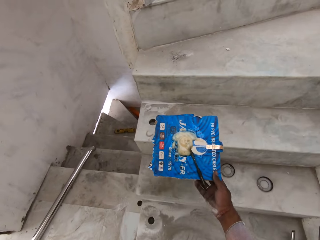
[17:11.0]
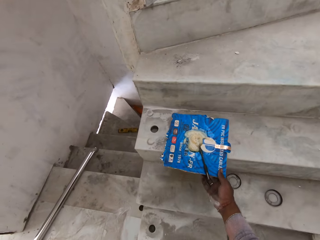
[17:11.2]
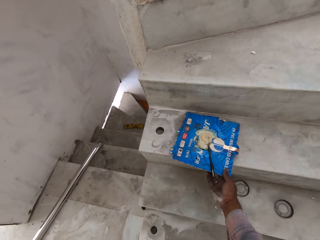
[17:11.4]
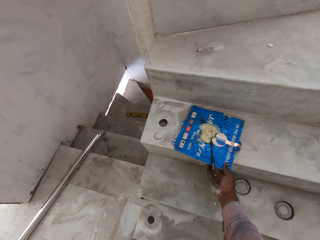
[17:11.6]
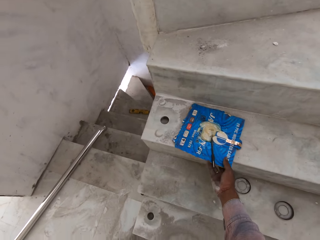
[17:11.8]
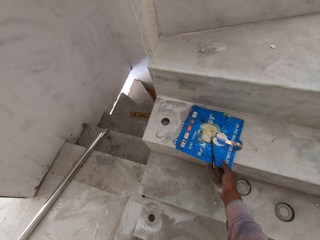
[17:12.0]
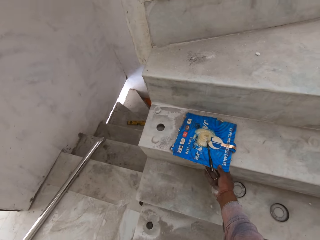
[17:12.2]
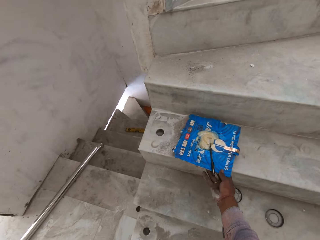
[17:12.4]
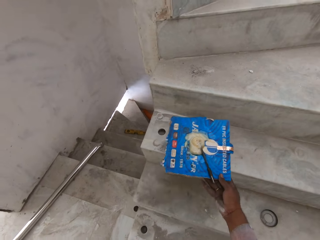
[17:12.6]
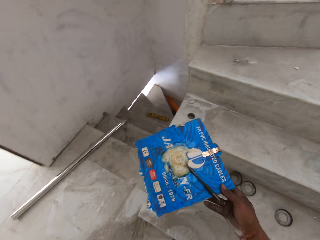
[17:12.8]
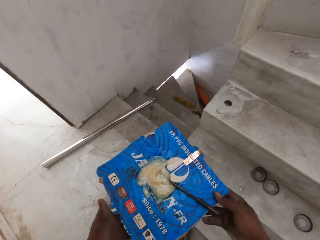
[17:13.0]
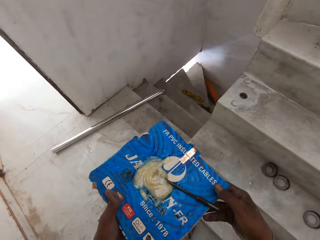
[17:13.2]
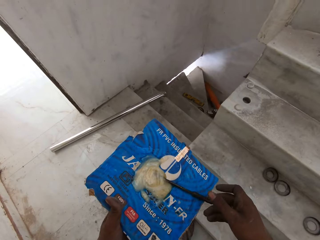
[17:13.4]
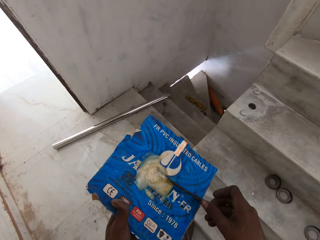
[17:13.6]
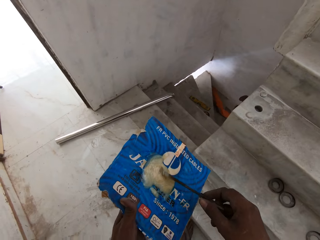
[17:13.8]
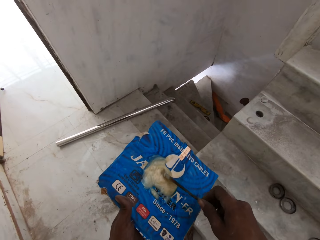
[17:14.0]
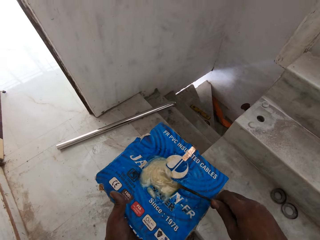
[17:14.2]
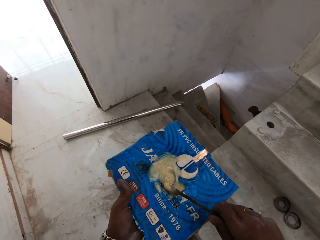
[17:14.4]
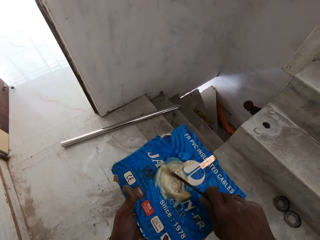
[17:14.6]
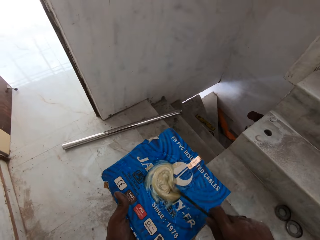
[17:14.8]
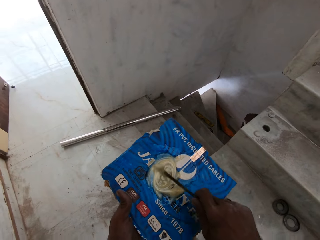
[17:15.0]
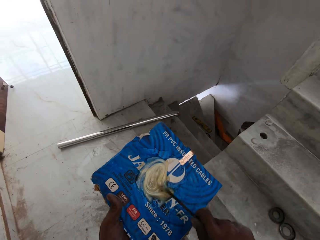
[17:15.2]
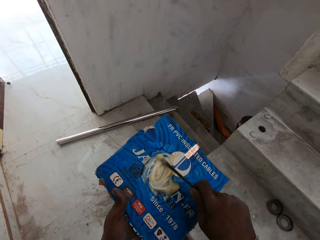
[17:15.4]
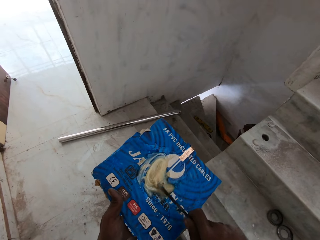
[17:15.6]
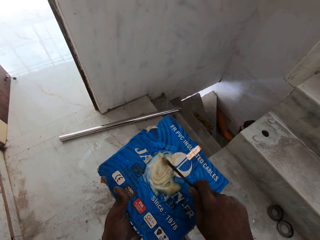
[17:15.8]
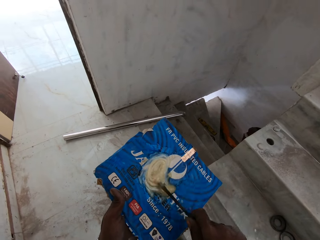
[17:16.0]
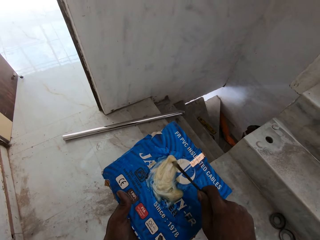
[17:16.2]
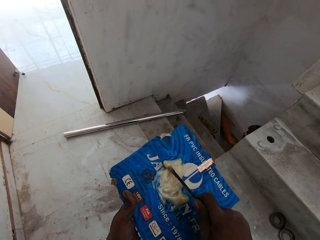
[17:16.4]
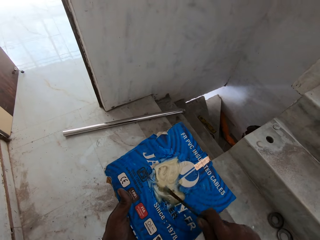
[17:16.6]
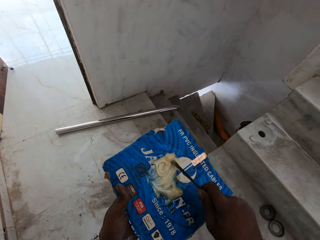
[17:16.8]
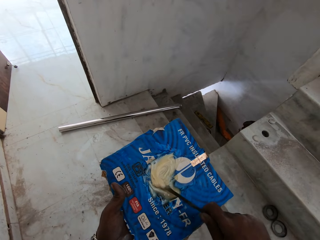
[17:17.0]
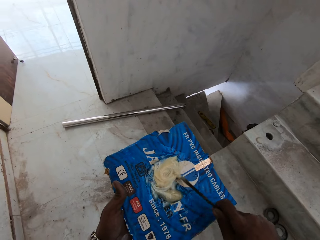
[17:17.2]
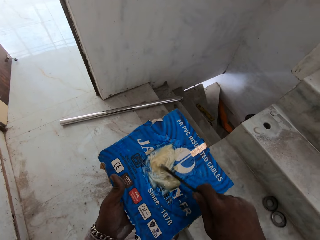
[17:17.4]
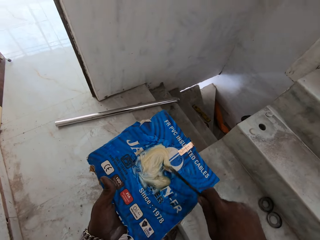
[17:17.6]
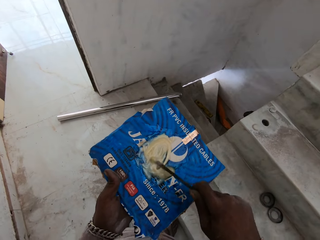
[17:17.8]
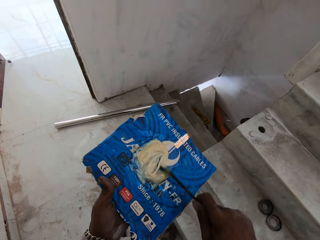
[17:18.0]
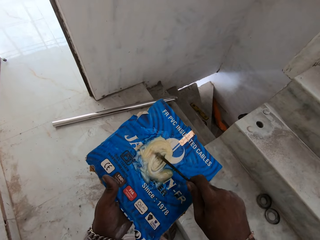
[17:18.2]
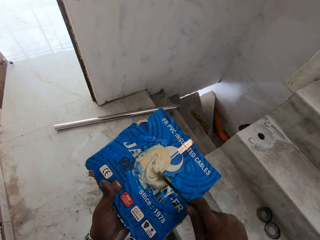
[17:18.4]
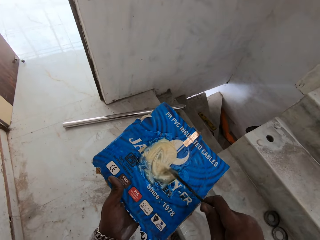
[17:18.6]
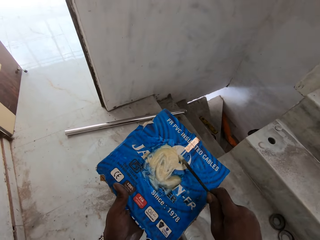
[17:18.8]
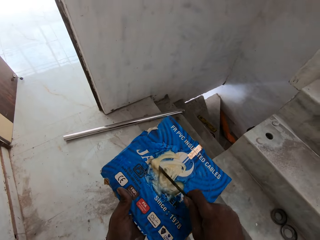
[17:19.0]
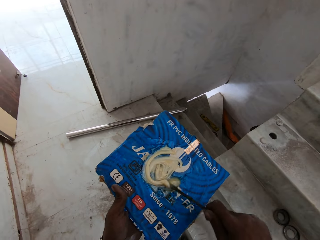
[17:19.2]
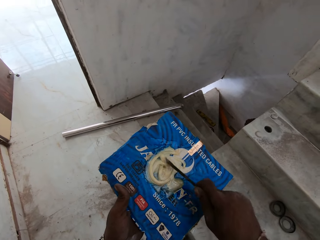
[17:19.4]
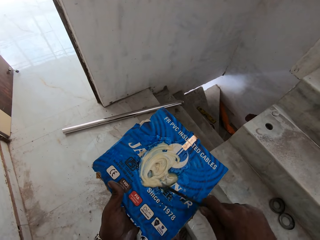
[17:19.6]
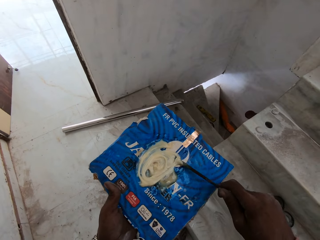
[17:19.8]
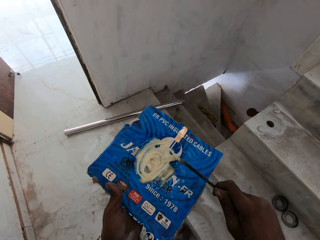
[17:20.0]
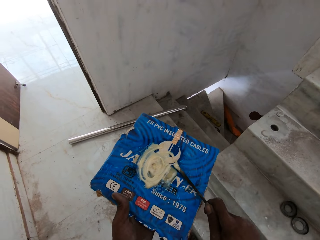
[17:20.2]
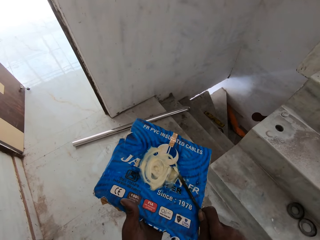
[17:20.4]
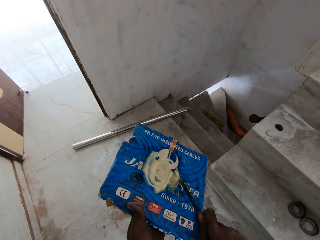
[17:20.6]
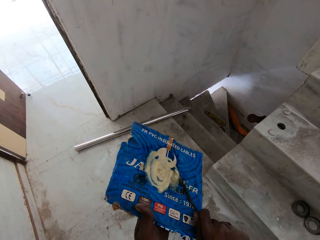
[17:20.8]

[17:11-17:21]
The camera wearer drops the piece of paper on the staircase with his right hand. He picks the piece of paper from the staircase with his right hand. He holds the piece of paper with both hands. He mixes the gum on the piece of paper in his left hand with the stick with his hand.

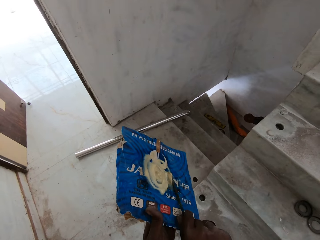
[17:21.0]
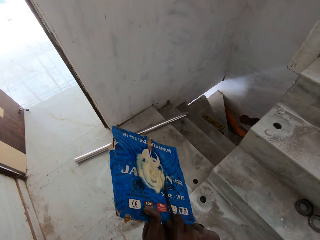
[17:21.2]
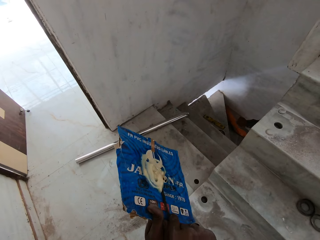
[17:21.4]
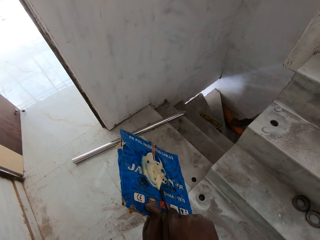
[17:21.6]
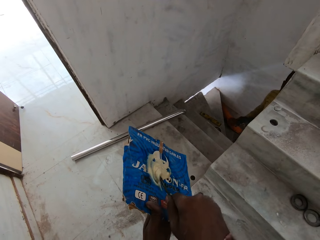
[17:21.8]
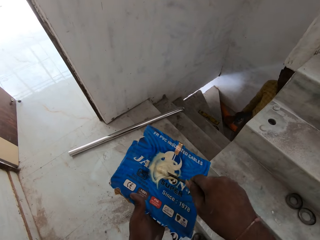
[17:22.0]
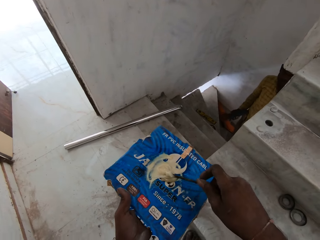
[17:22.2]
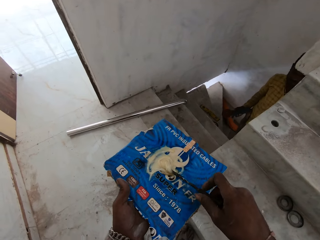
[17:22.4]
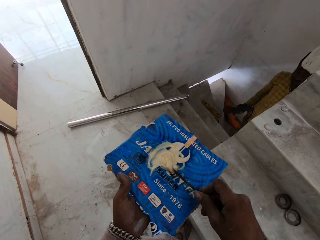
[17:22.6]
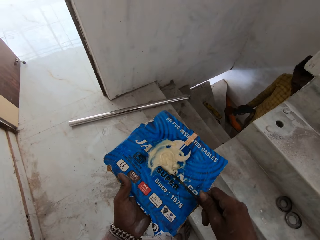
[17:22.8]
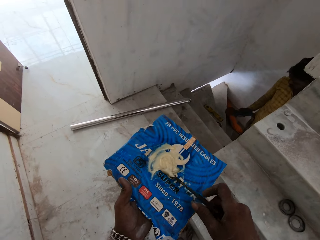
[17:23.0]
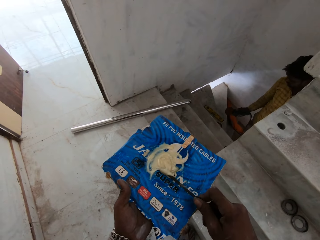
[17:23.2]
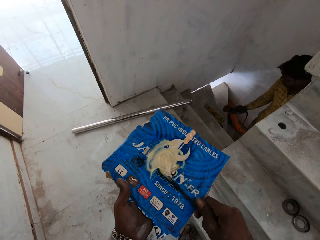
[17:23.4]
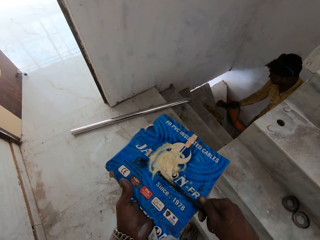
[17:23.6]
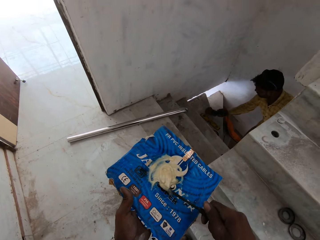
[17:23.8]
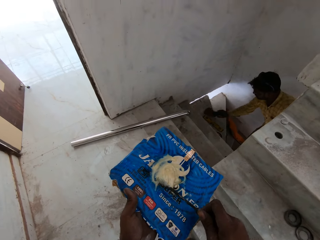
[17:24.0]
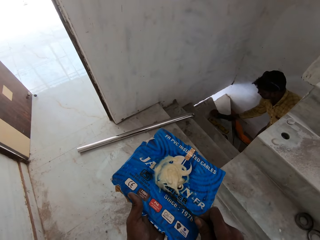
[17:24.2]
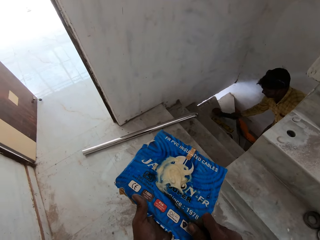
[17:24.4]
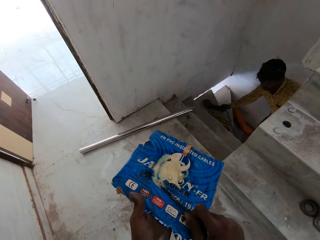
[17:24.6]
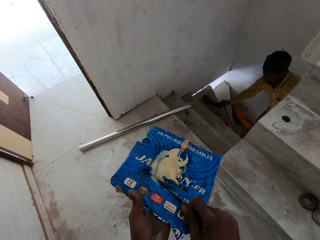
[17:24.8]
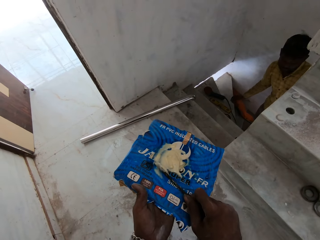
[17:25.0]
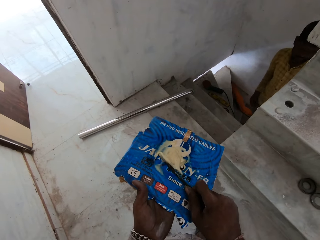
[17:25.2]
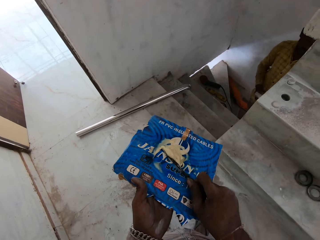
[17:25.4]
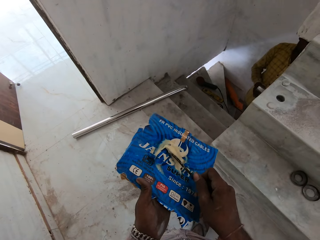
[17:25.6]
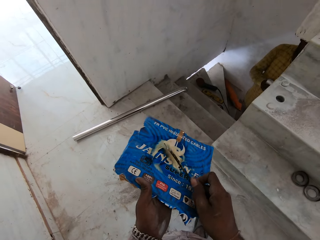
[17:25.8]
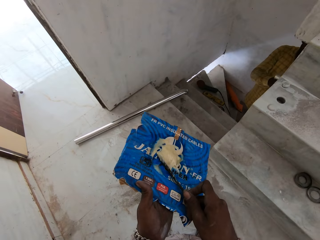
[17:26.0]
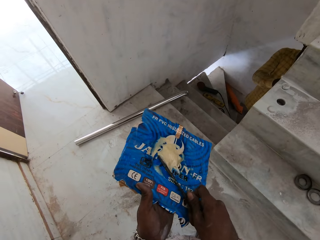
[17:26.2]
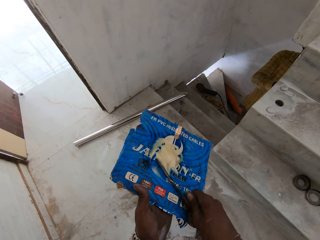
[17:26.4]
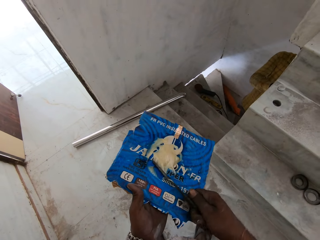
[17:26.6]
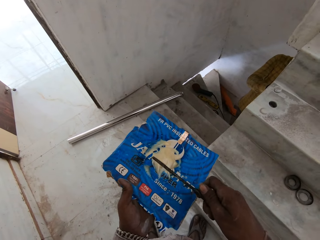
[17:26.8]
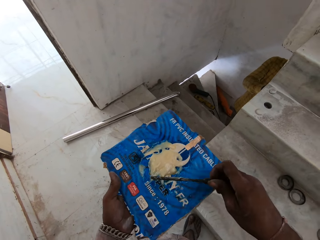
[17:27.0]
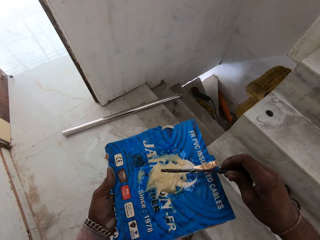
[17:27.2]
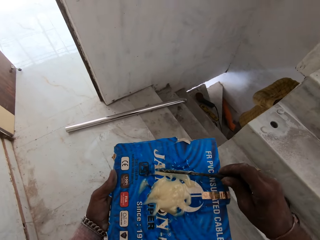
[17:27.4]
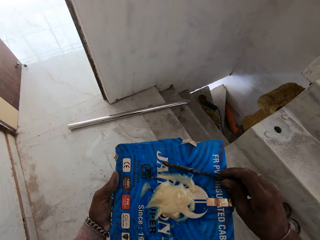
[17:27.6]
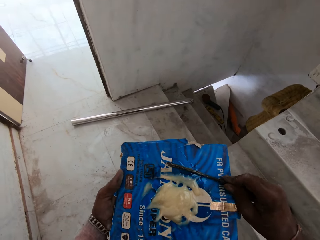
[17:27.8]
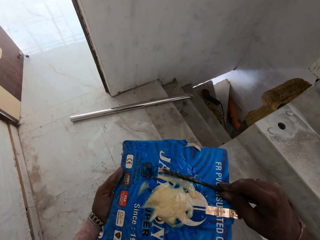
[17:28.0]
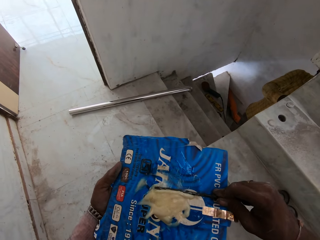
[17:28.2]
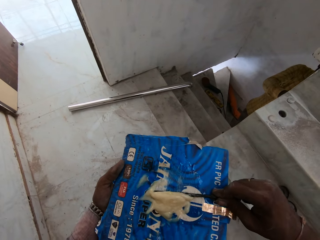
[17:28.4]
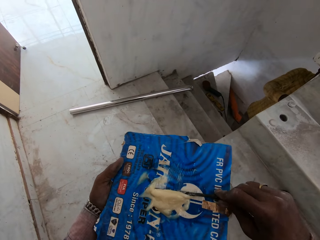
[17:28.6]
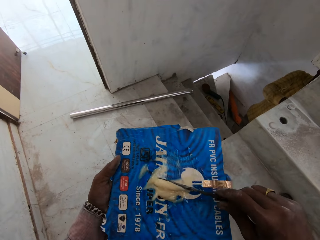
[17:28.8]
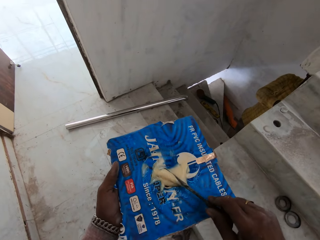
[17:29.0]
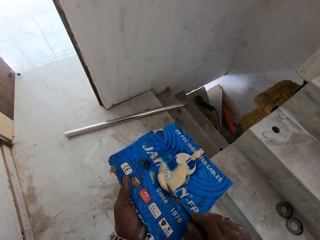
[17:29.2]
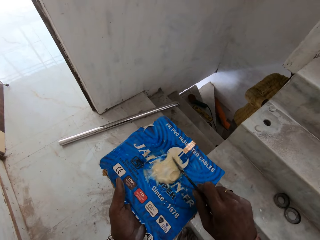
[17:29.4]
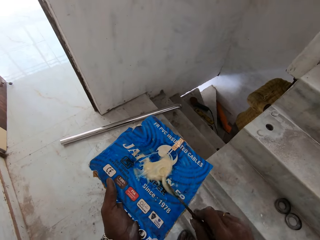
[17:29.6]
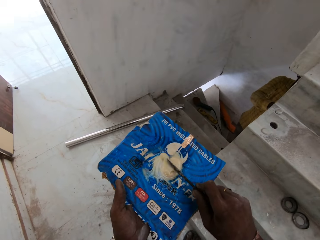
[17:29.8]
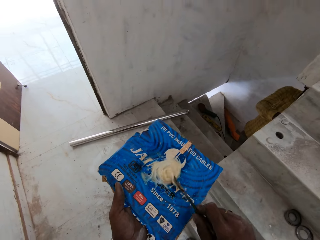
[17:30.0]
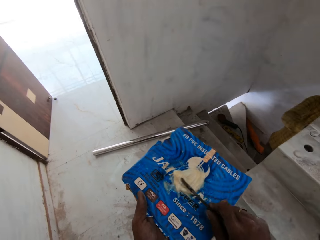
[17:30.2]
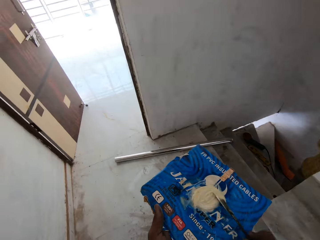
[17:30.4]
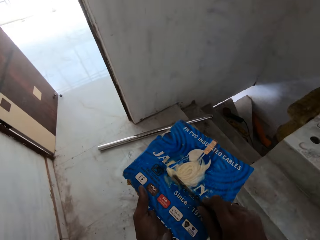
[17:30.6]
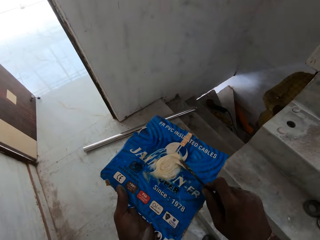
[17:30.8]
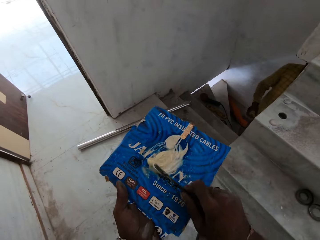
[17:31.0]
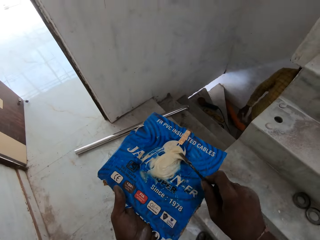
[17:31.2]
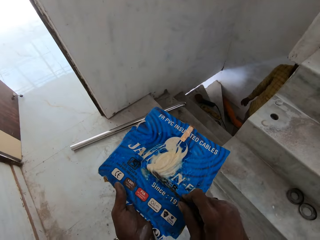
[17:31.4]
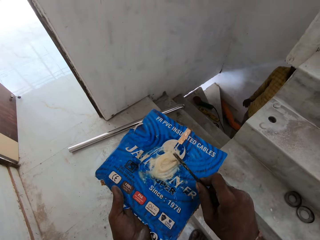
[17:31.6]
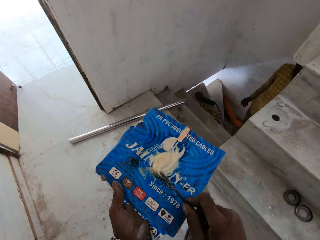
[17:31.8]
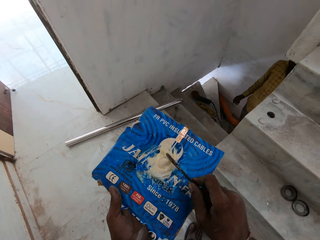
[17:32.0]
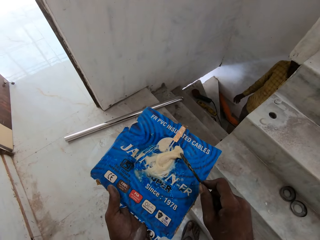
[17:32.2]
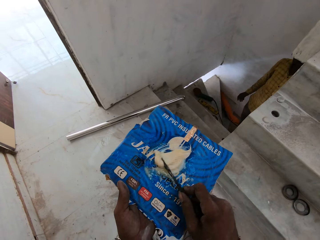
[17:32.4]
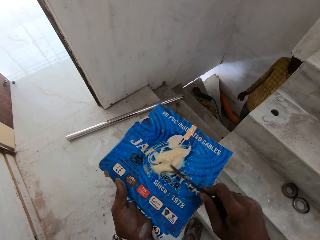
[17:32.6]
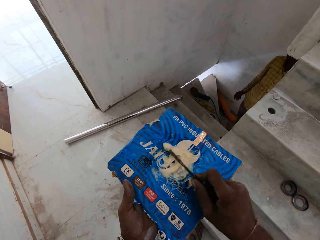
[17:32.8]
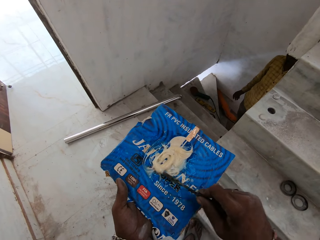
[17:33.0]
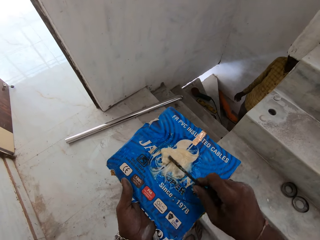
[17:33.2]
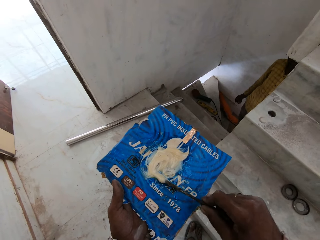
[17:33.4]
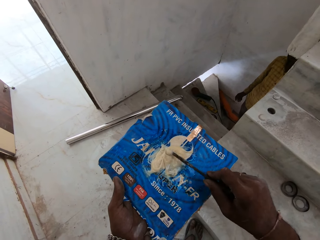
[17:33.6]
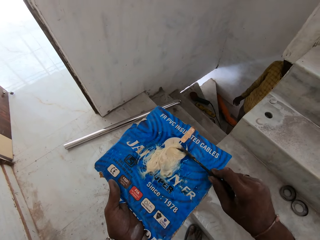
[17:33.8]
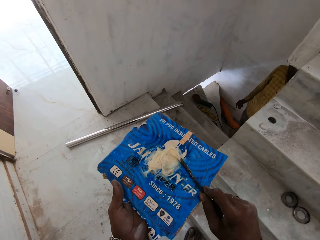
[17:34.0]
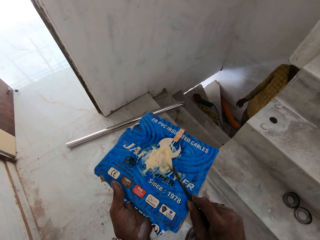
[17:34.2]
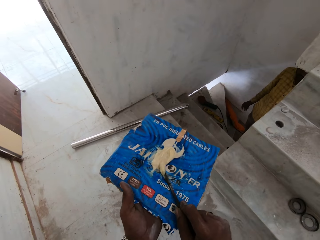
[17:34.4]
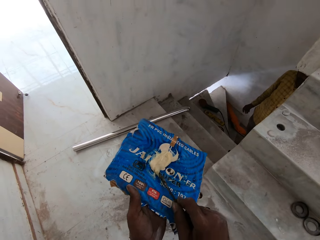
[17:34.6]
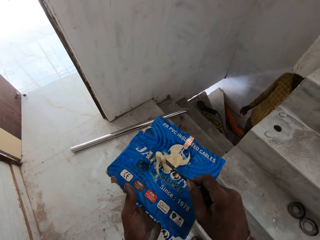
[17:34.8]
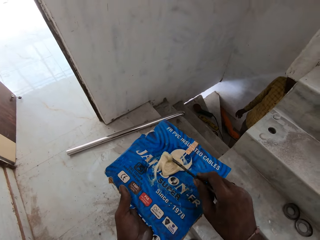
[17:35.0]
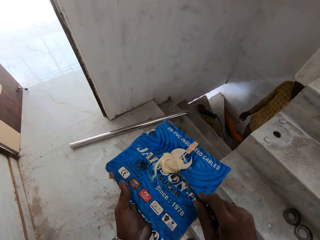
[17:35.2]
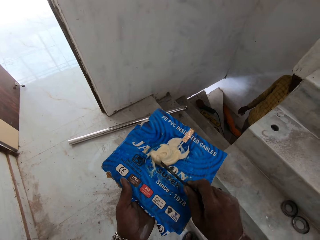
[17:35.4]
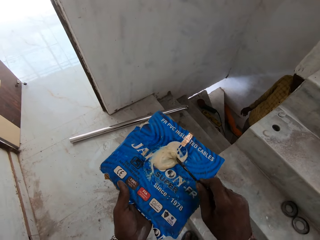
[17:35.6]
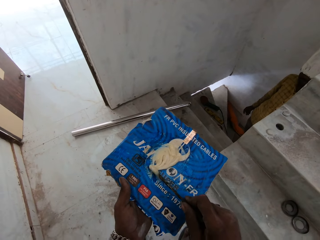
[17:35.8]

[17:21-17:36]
The man drops a circular saw blade on the staircase with his right hand.
